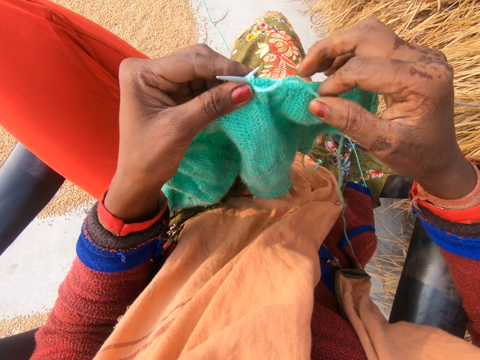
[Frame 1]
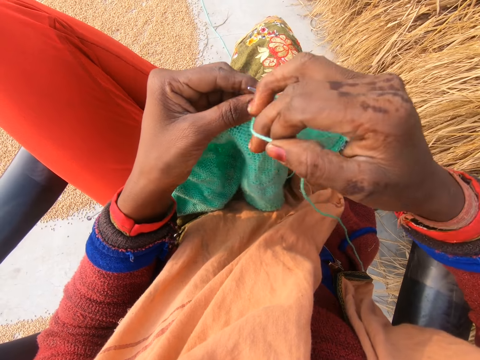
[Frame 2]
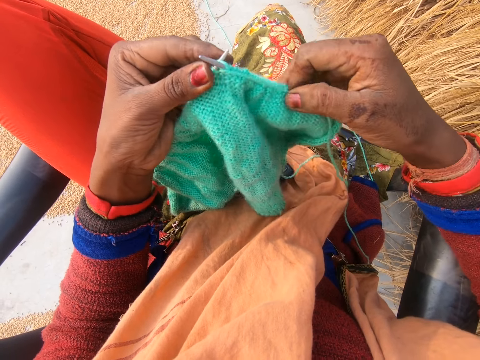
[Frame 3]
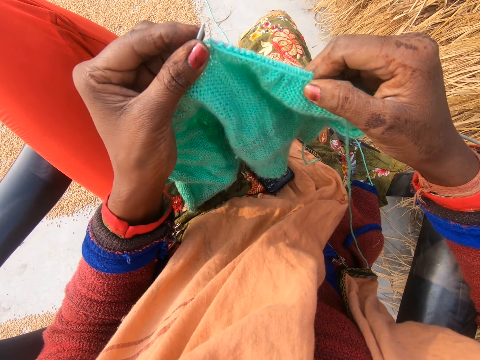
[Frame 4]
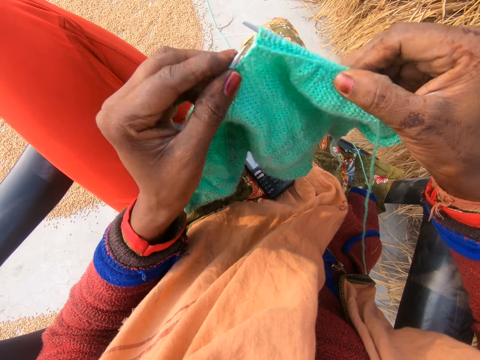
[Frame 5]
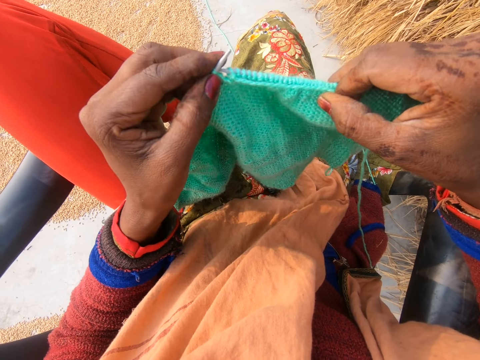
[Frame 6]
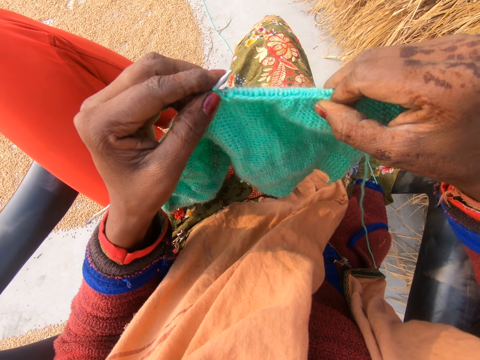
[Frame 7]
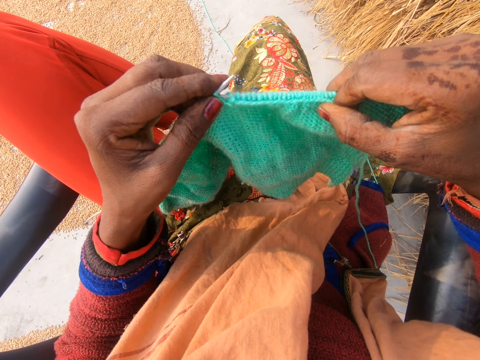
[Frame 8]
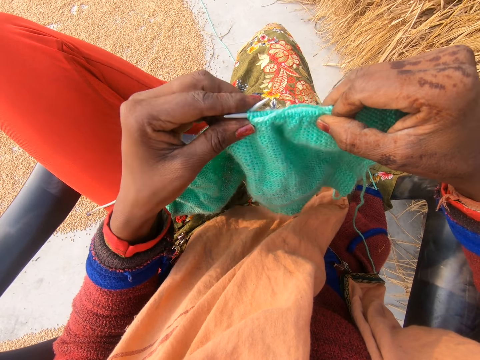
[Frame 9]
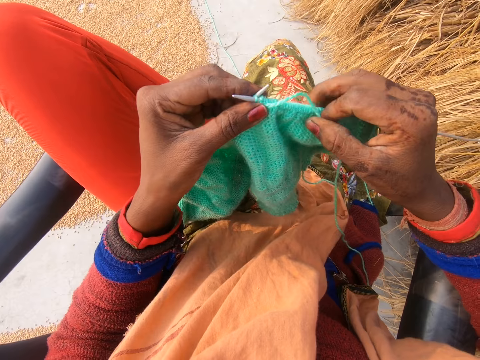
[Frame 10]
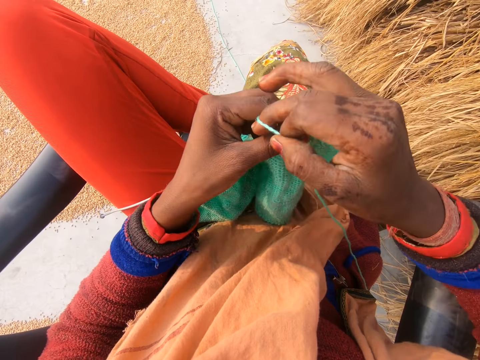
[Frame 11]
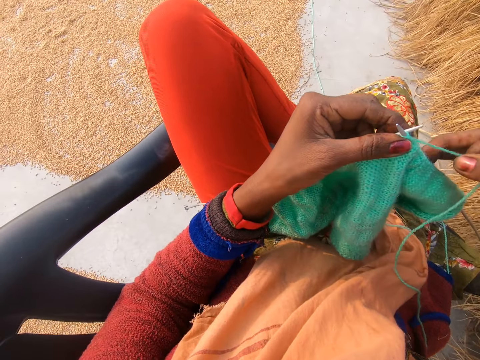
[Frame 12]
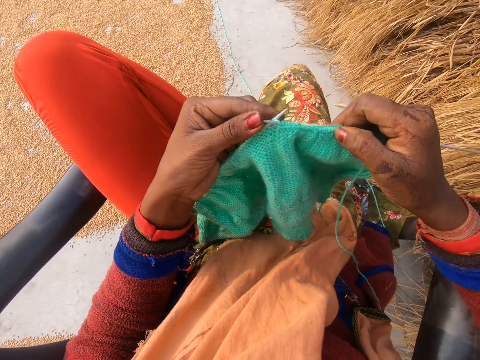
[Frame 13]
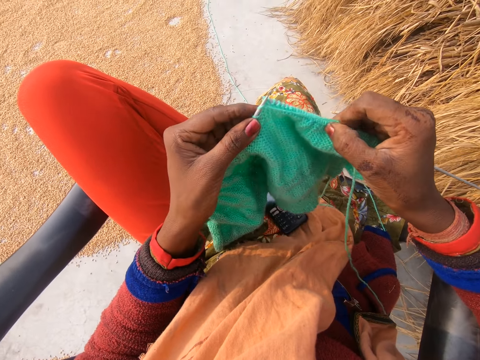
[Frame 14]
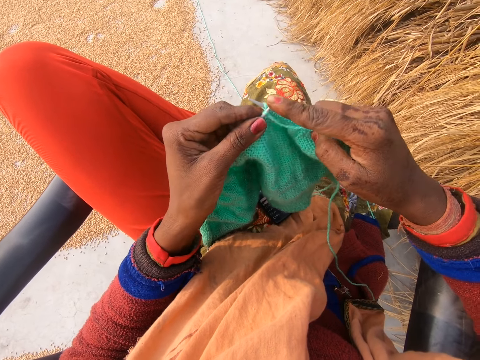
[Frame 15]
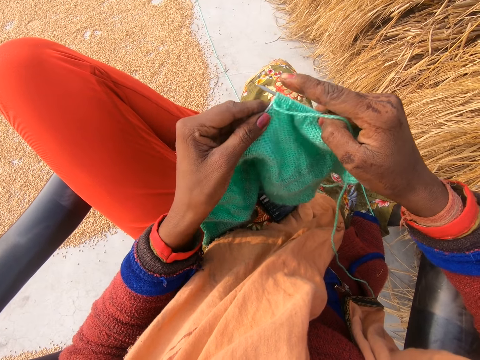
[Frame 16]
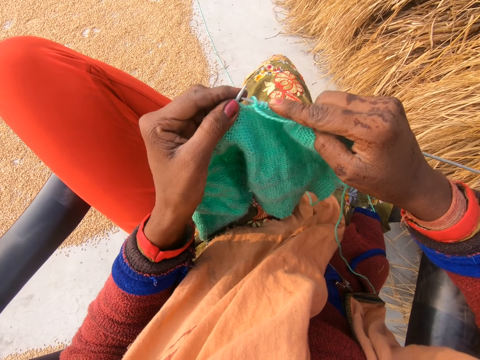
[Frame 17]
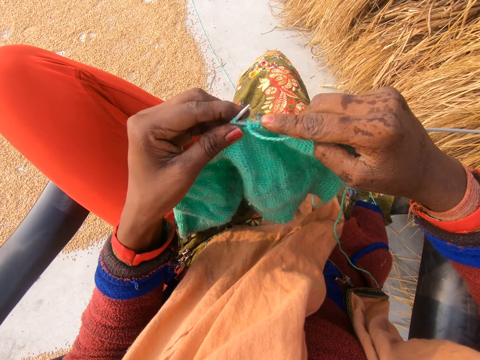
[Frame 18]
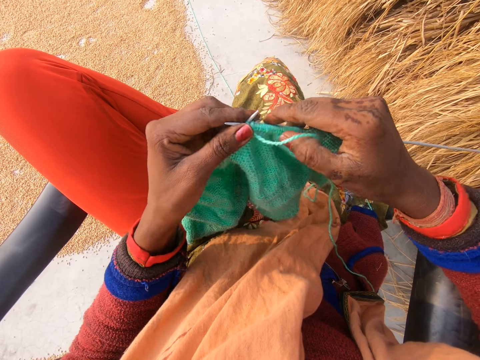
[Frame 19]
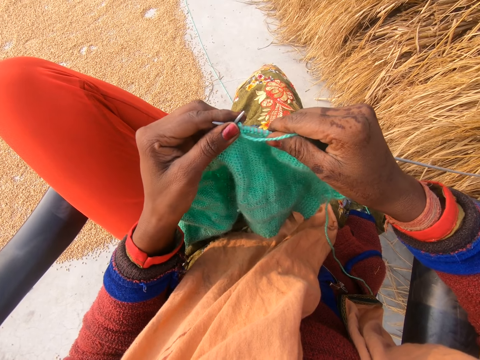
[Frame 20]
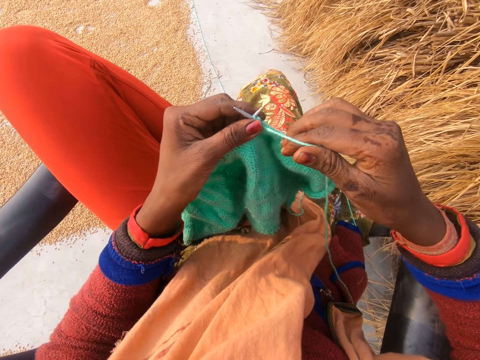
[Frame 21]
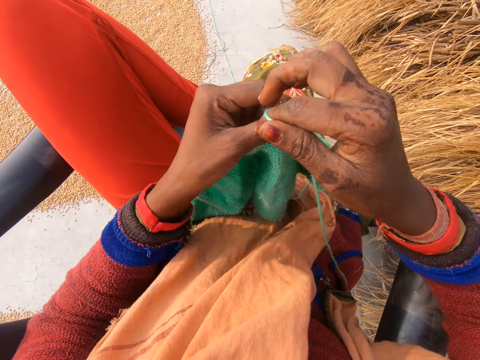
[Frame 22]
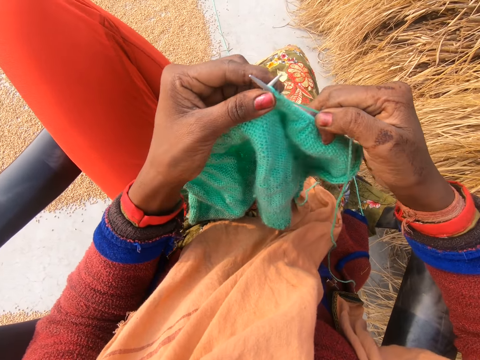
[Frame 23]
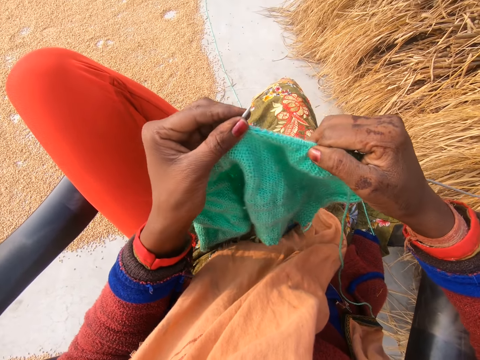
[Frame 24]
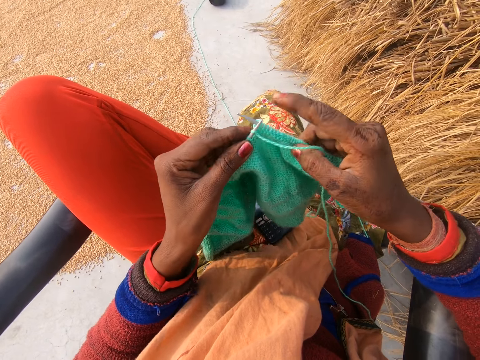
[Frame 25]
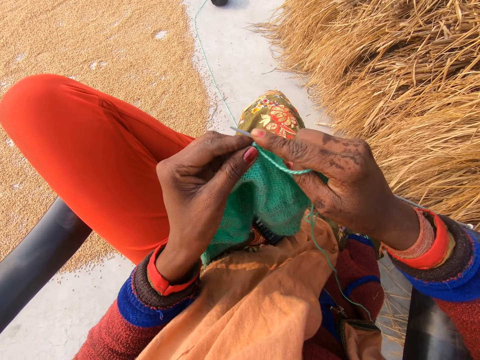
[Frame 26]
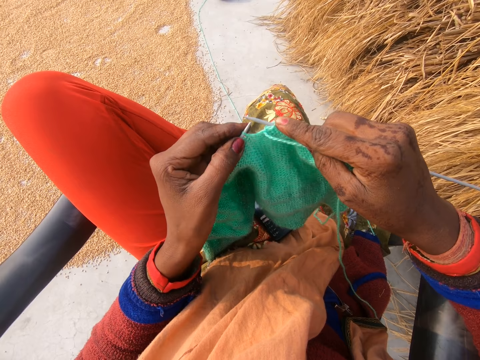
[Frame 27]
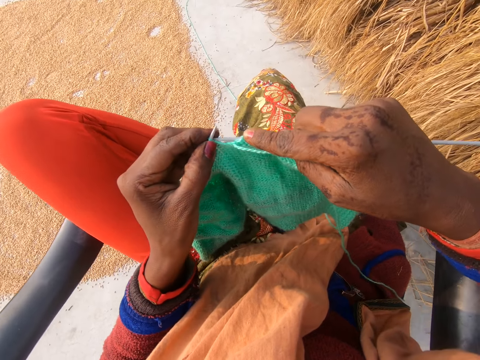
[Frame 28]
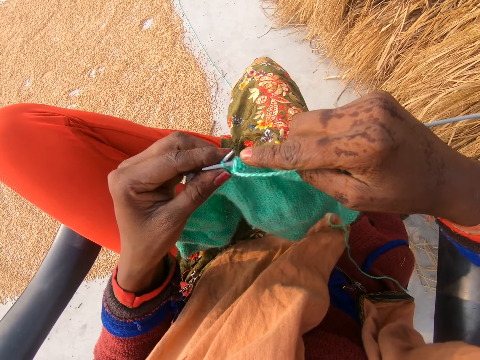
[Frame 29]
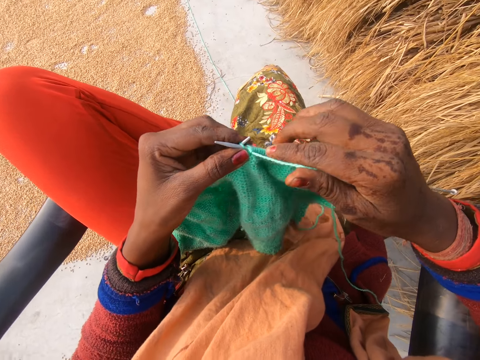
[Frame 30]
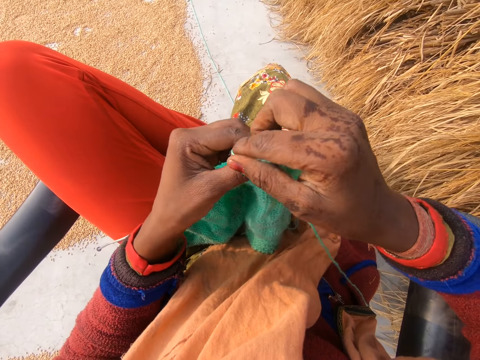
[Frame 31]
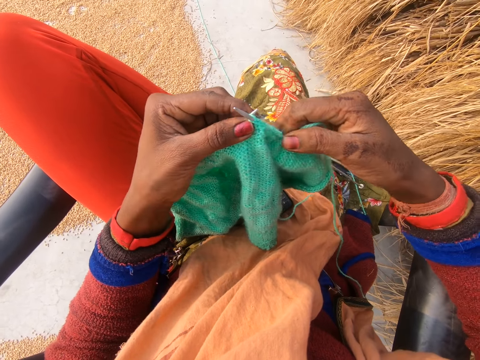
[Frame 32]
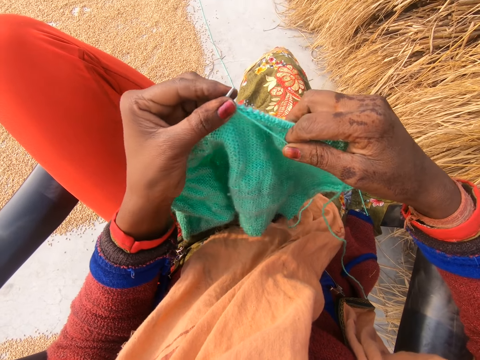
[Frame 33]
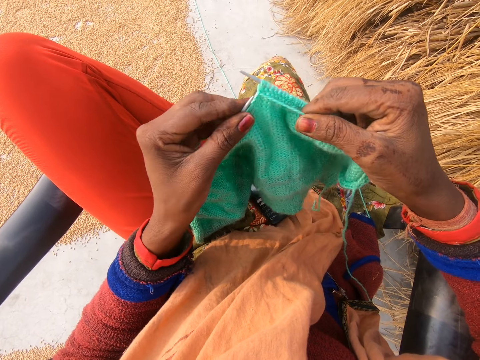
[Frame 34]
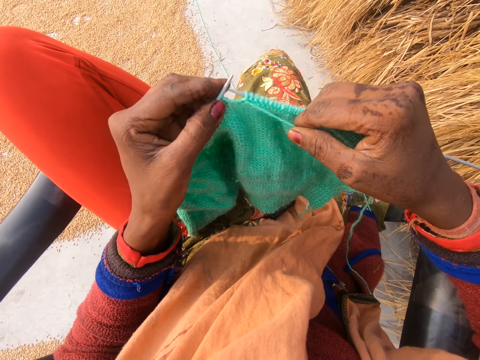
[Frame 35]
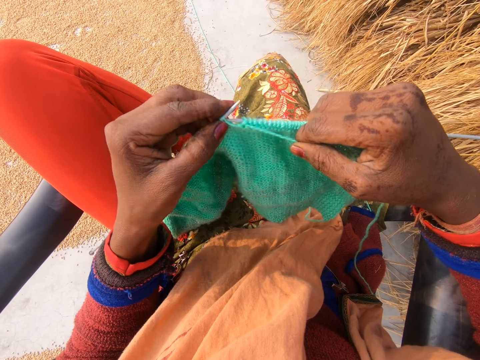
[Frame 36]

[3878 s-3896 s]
The camera wearer rotates the knitting thread around the needle. She knits a fabric with knitting needles. She rotates the knitting thread around the needle. She knits the fabric with the knitting needles. She pushes the knitting needle with a finger. She knits the fabric with the knitting needles. She moves the fabric on the knitting needle. She adjusts the crochet in her hand. She rotates the knitting thread around the needle. She knits the fabric with the knitting needles. She pushes the knitting needle with a finger. She knits the fabric with the knitting needles. She rotates the knitting thread around the needle. She knits the fabric with the knitting needles.

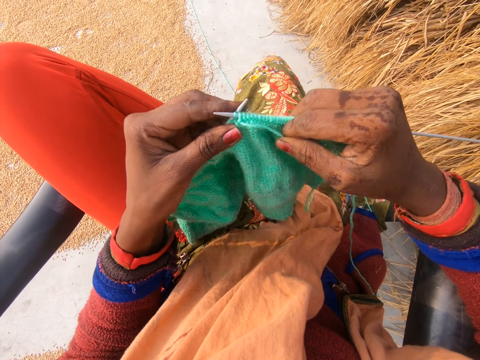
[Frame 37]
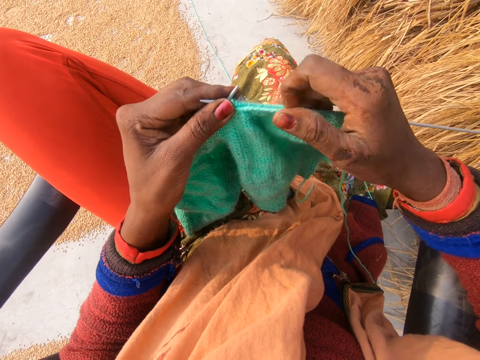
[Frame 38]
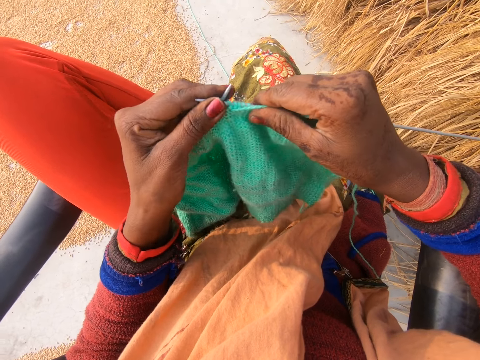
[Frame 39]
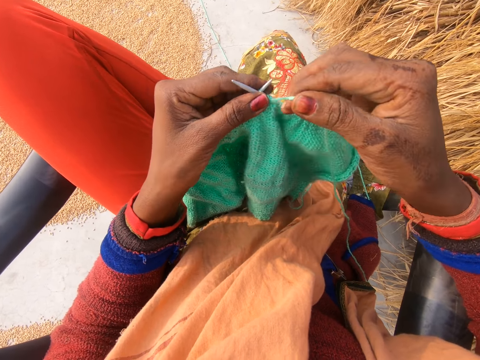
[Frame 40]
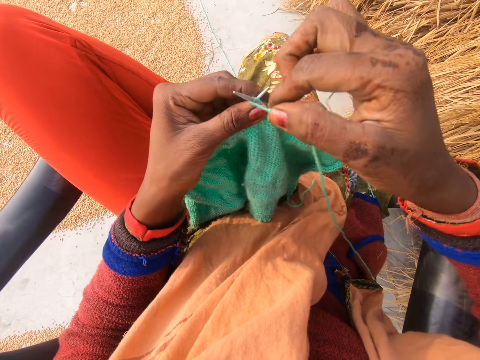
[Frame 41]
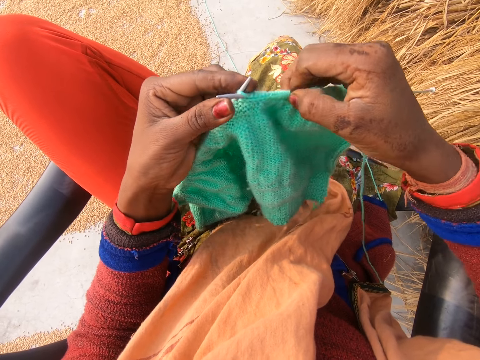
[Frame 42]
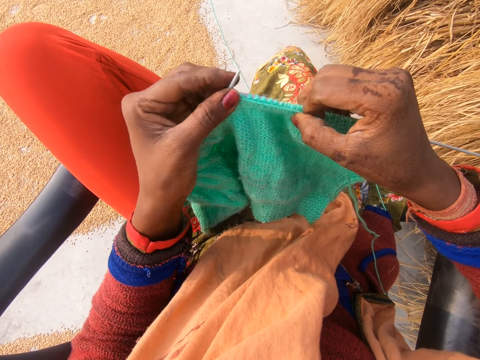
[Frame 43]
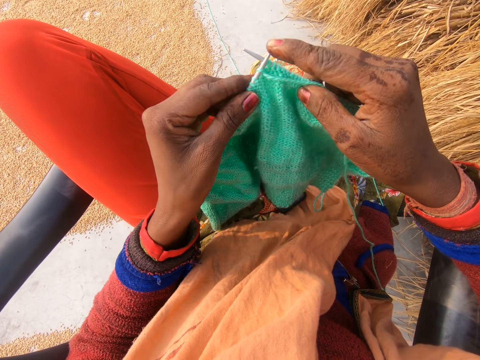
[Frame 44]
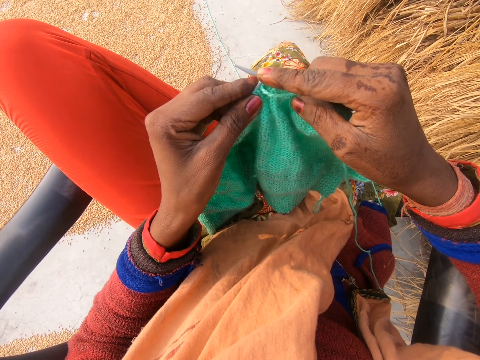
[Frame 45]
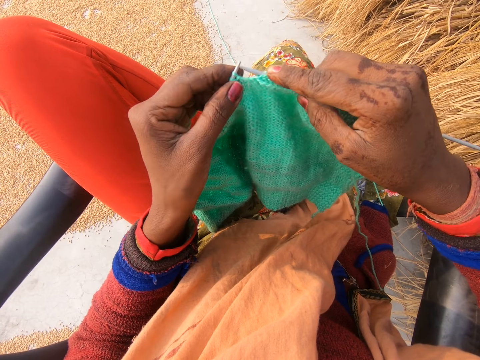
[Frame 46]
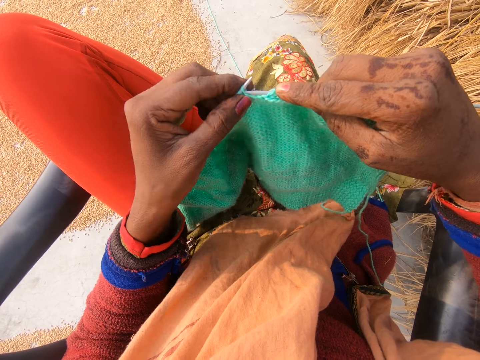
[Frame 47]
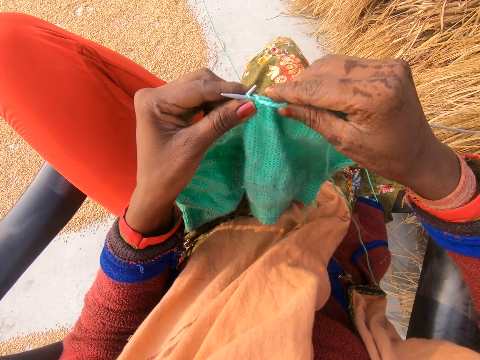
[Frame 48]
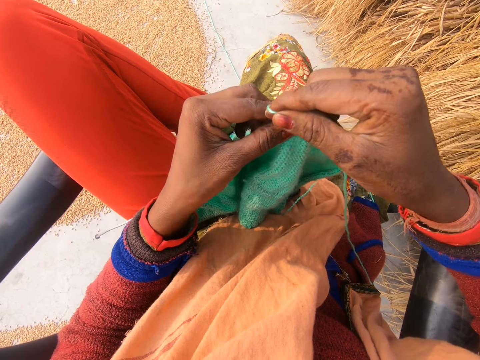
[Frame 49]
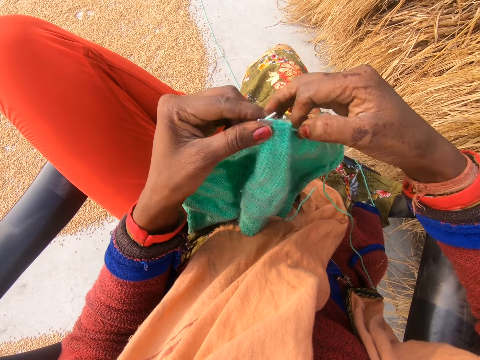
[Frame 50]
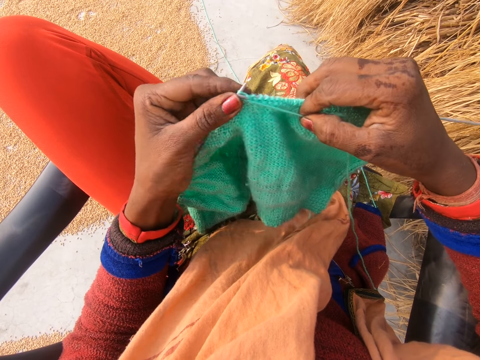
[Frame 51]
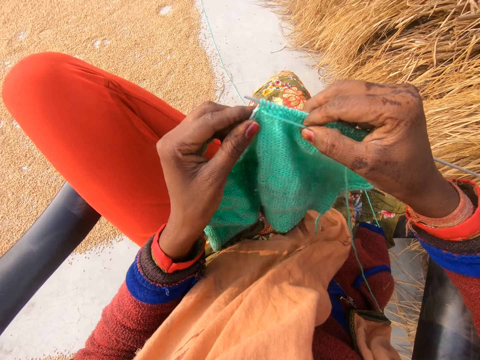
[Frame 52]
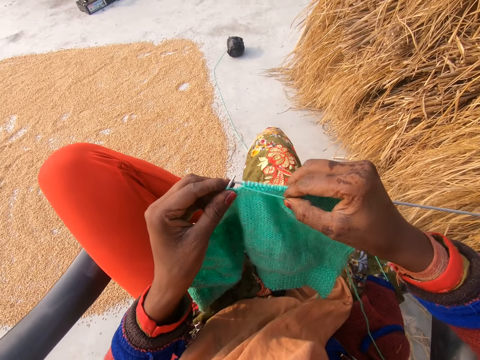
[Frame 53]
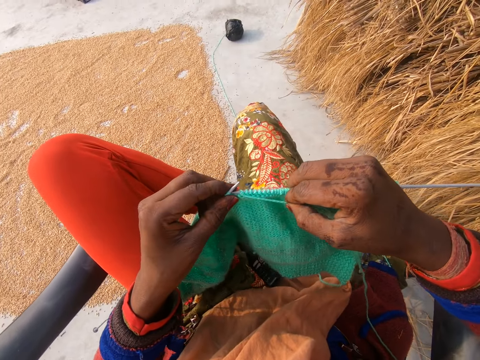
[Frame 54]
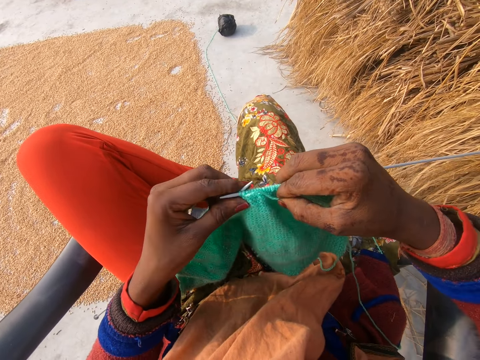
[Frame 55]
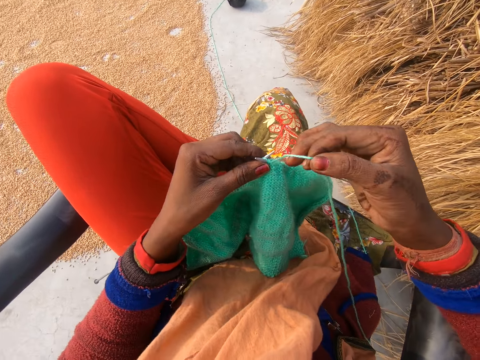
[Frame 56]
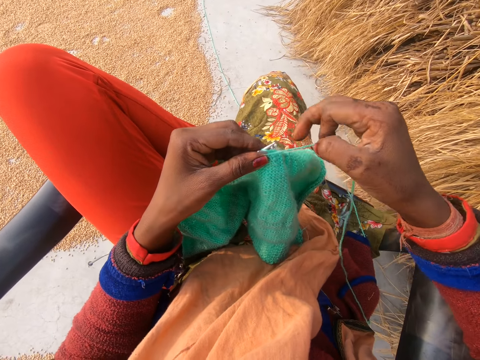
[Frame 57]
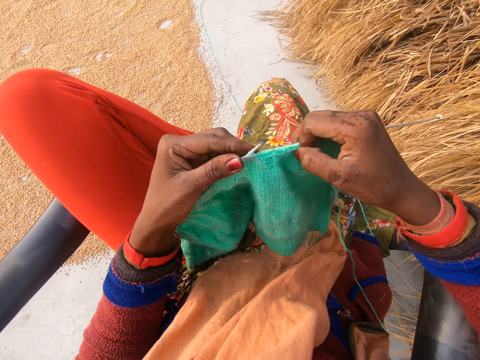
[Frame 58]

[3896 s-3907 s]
The camera wearer moves the fabric on the knitting needle. They rotate the knitting thread around the needle. They knit the fabric with knitting needles. They push the knitting needle with a finger. They knit the fabric with the knitting needles. They rotate the knitting thread around the needle. They knit the fabric with the knitting needles. They move their leg. They rotate the knitting thread around the needle.
